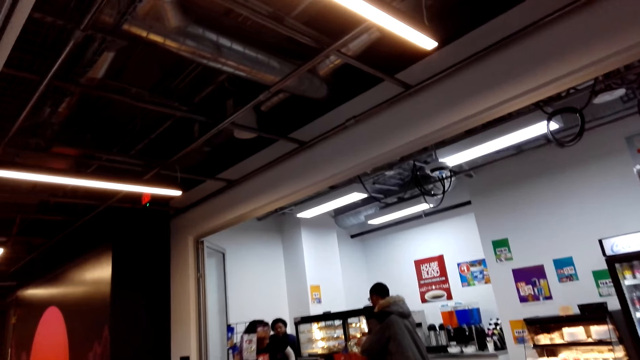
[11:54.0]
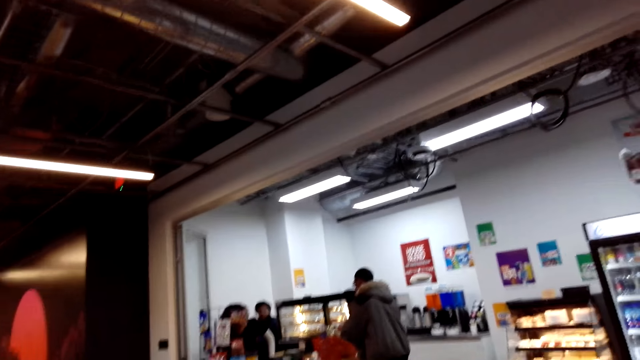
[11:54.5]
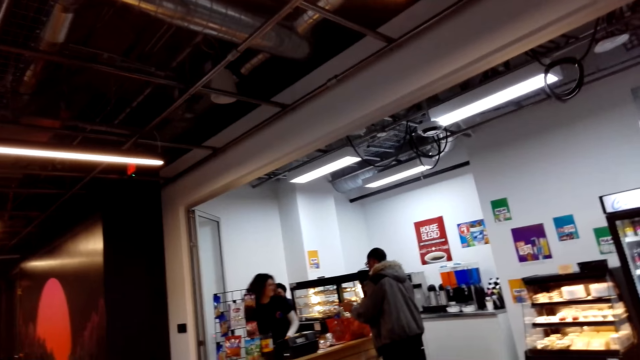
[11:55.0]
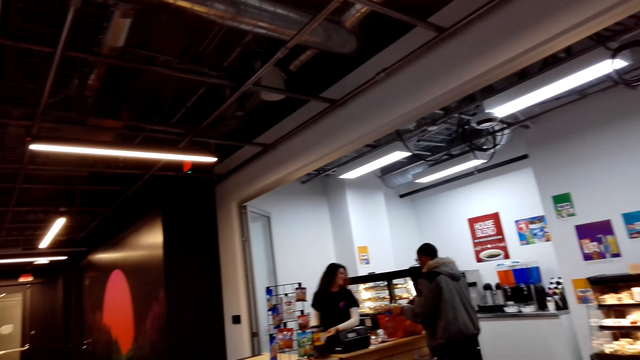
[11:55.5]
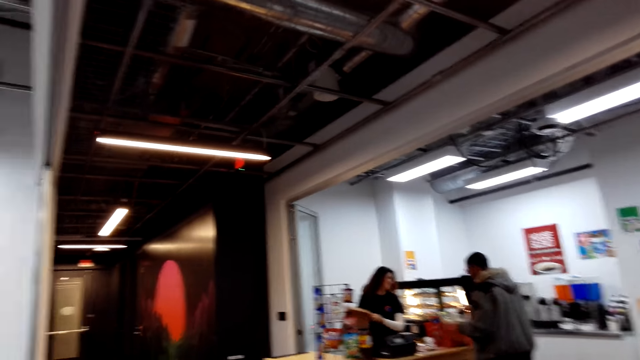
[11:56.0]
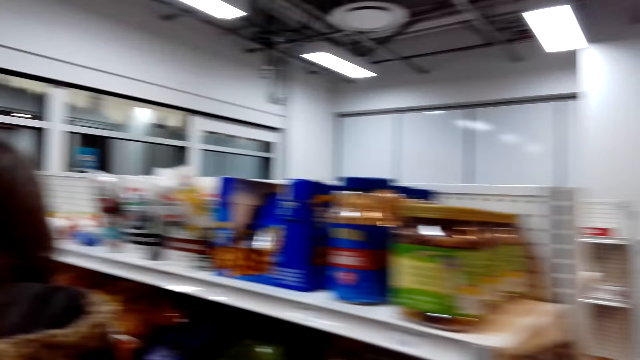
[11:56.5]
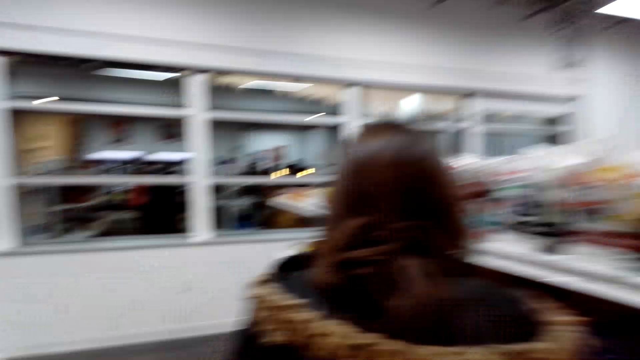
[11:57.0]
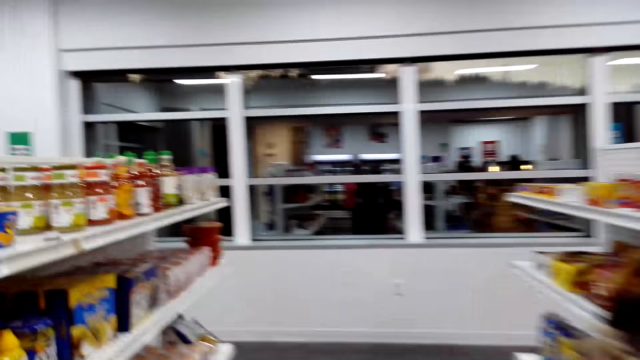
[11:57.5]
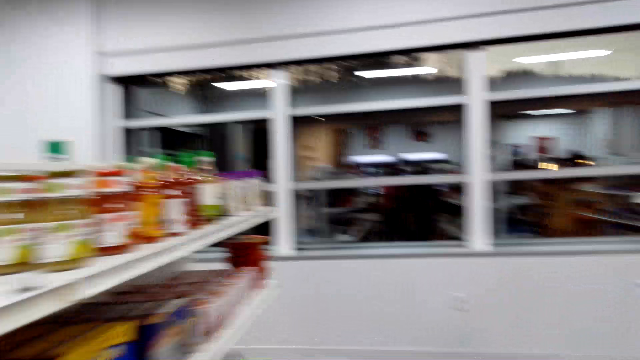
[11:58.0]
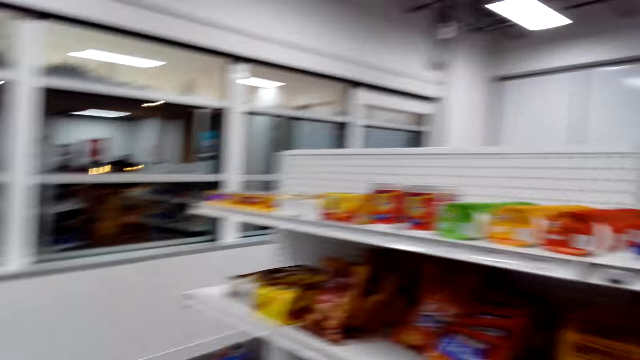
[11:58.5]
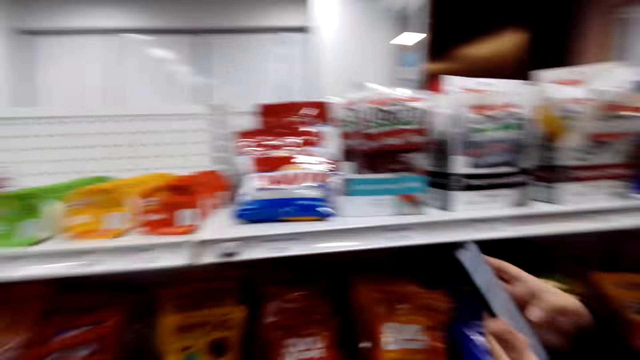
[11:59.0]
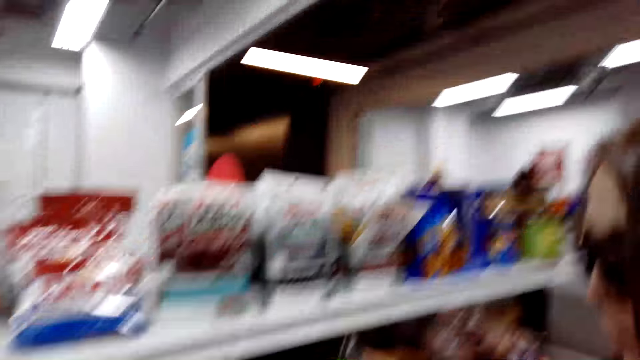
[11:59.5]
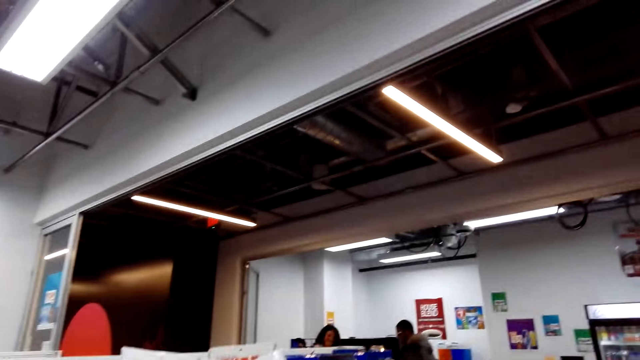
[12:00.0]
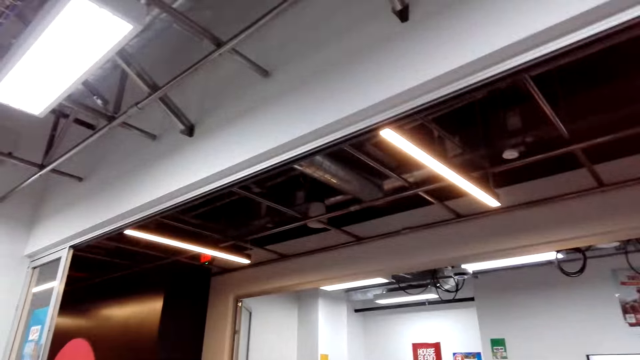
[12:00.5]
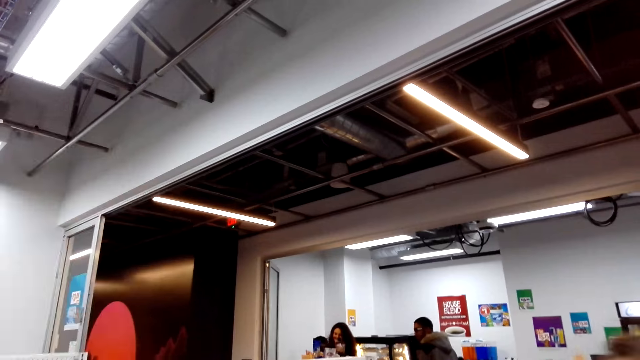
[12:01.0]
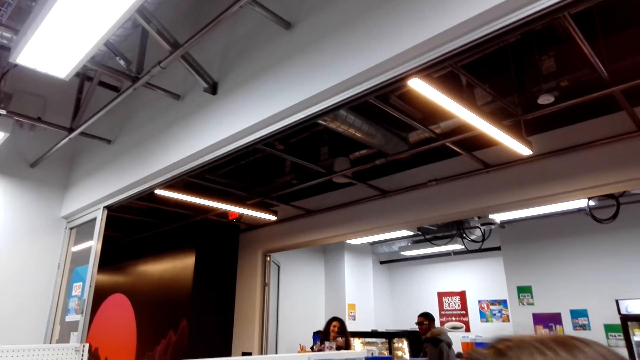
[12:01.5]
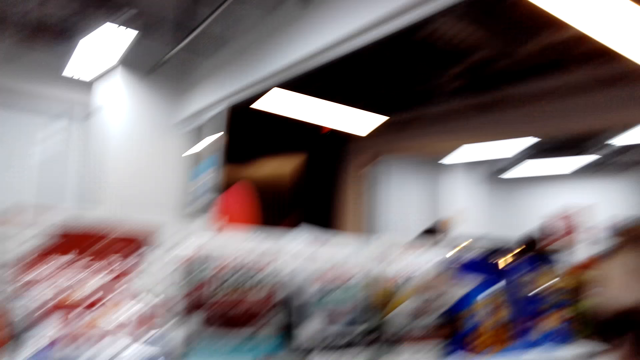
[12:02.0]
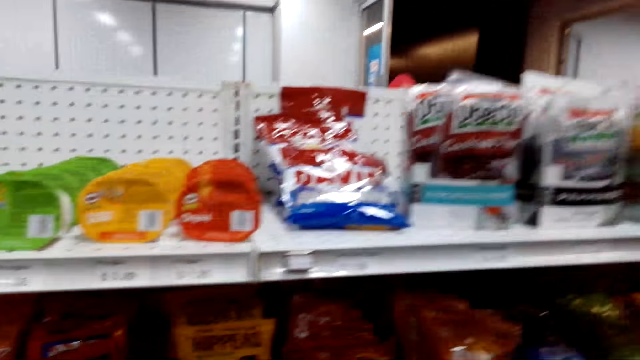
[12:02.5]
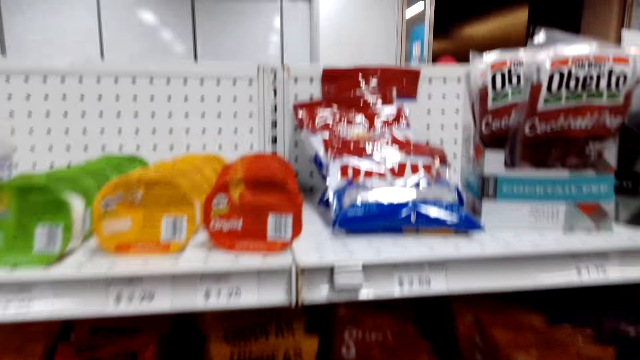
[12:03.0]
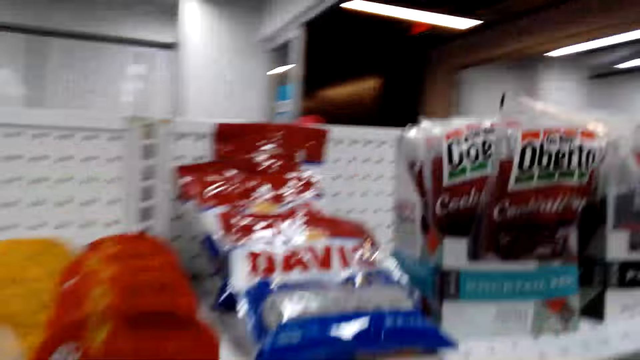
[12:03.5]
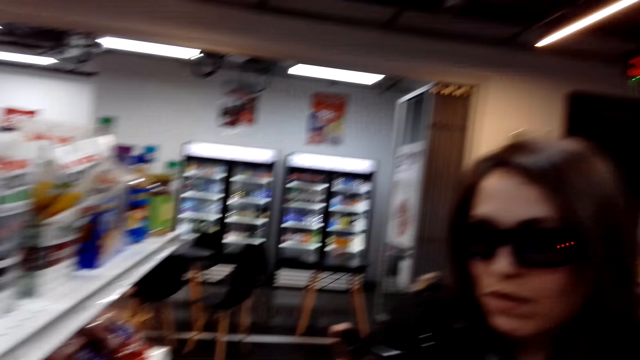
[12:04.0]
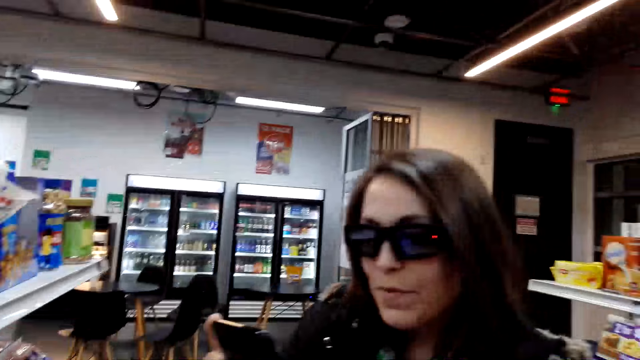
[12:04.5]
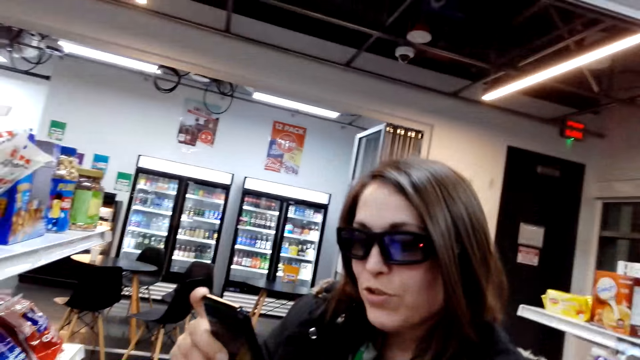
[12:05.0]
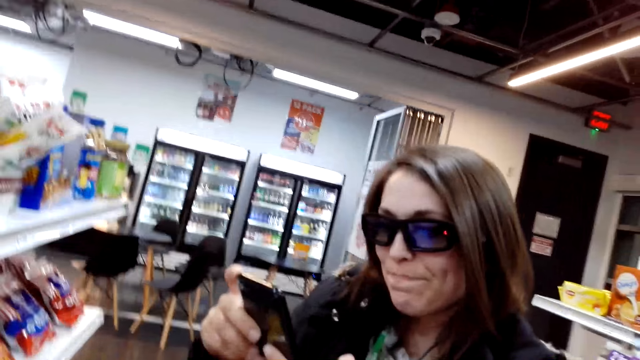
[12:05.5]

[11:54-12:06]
The camera wearer looks around the store.

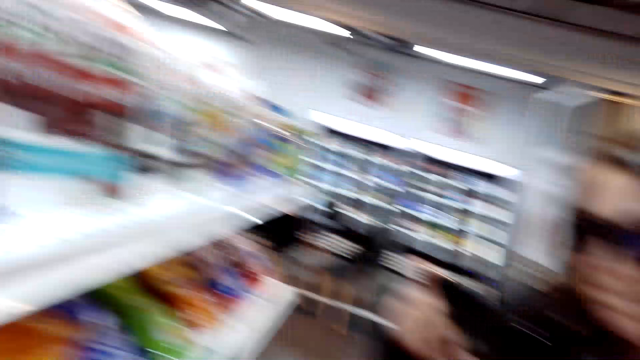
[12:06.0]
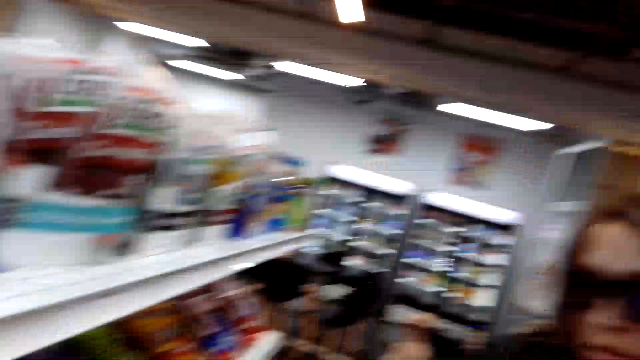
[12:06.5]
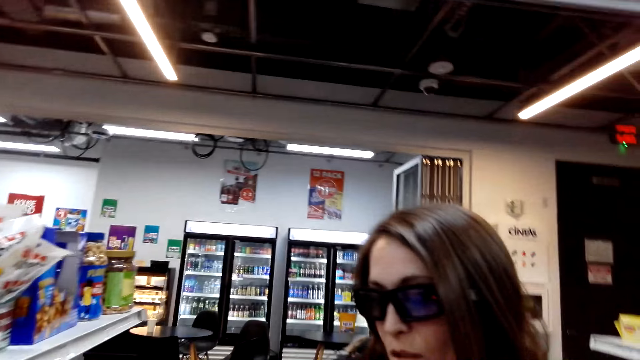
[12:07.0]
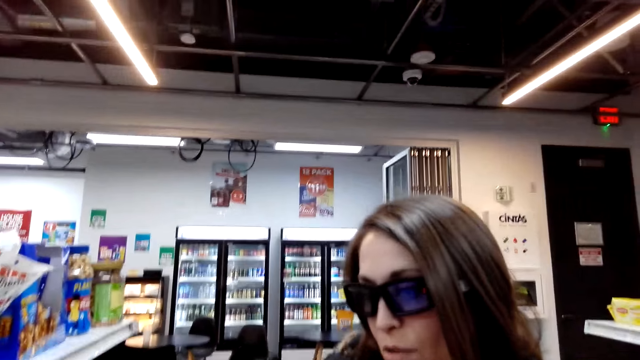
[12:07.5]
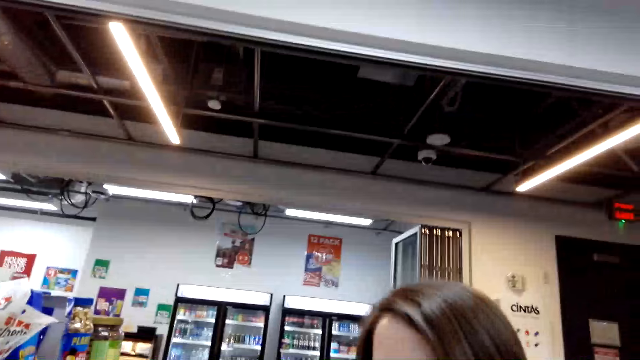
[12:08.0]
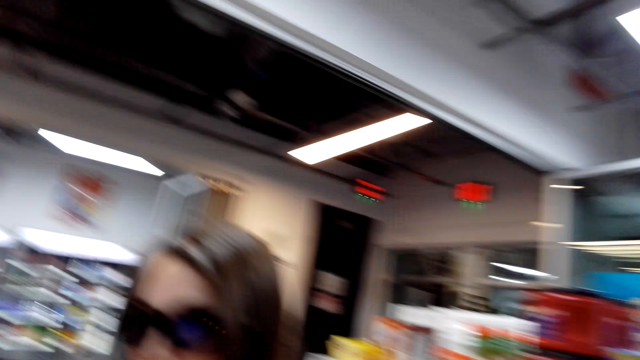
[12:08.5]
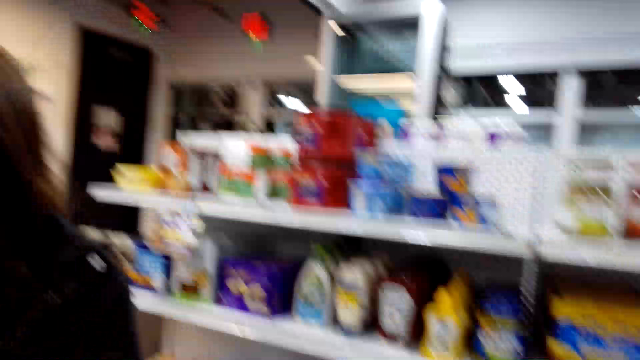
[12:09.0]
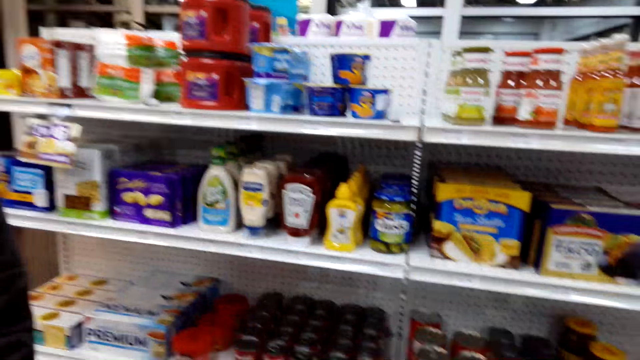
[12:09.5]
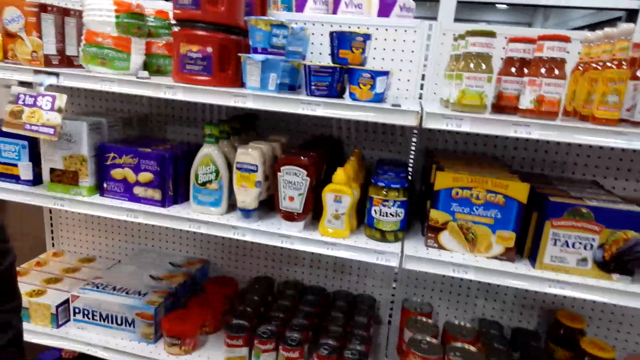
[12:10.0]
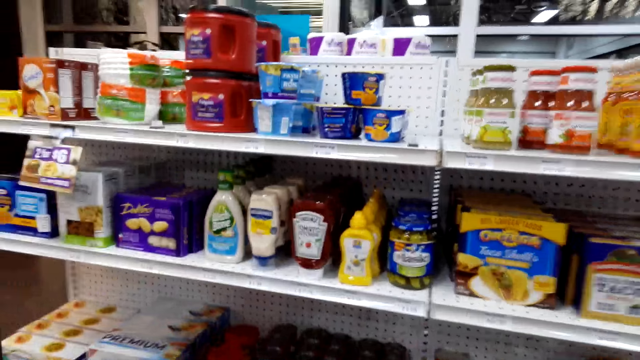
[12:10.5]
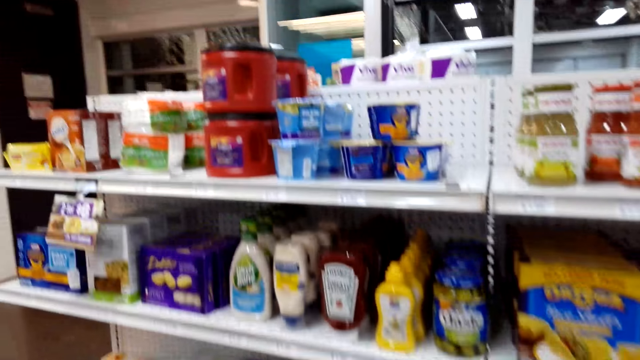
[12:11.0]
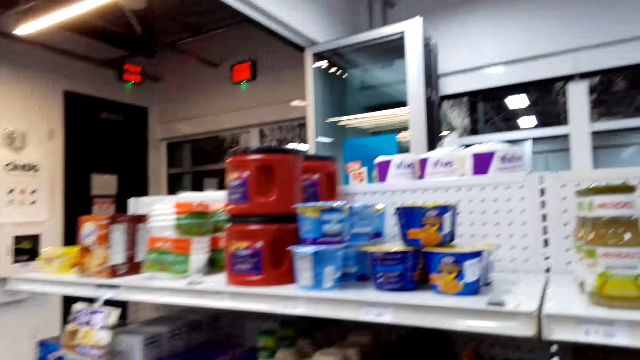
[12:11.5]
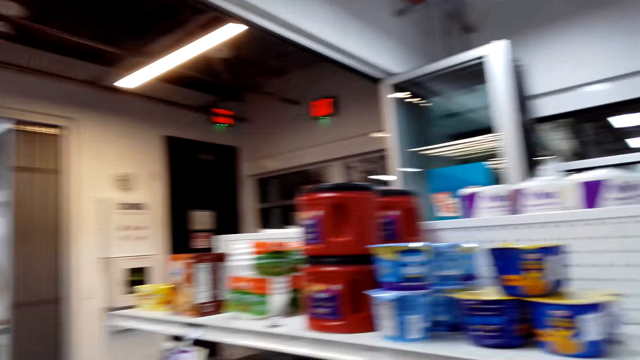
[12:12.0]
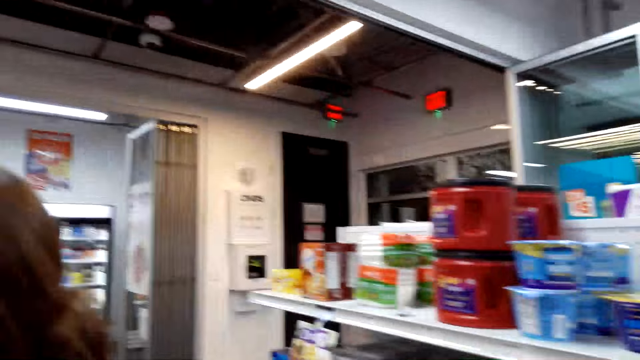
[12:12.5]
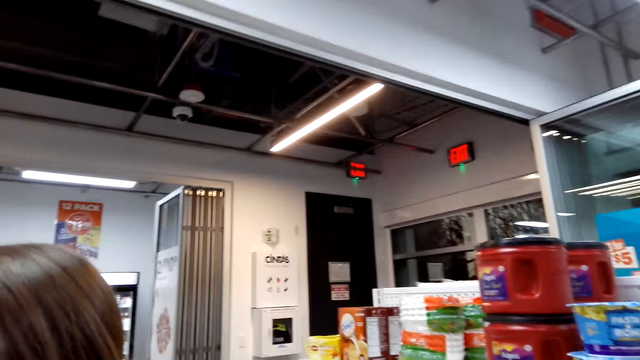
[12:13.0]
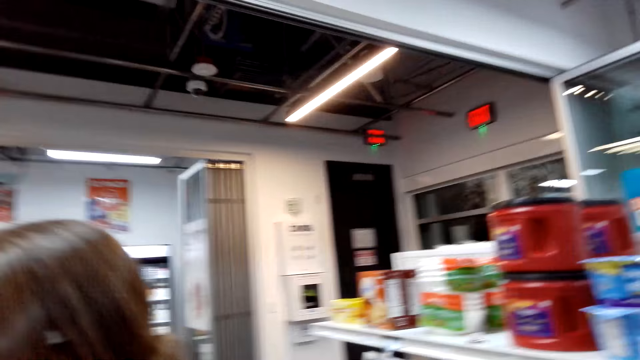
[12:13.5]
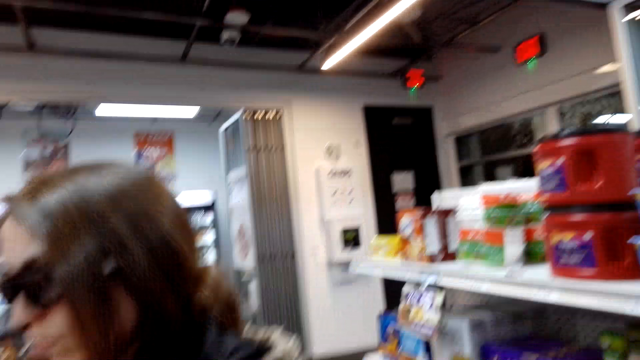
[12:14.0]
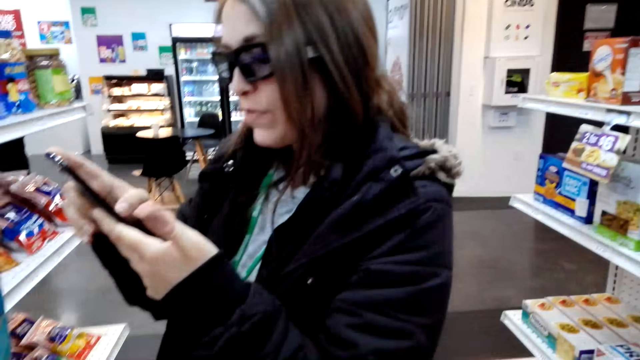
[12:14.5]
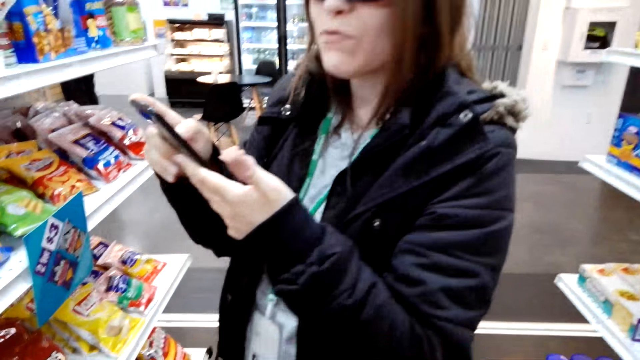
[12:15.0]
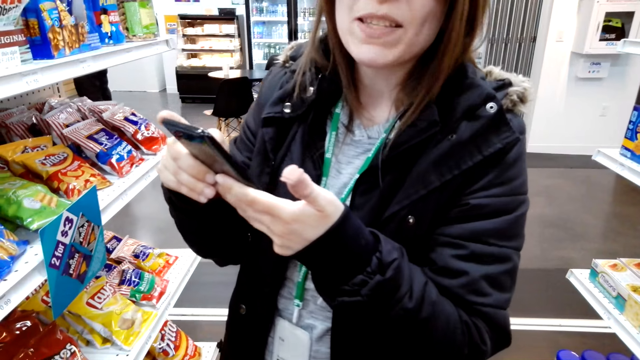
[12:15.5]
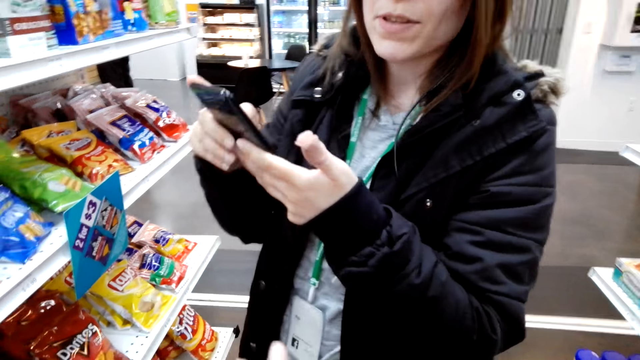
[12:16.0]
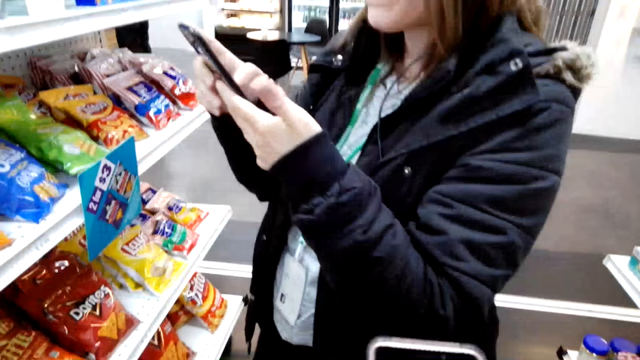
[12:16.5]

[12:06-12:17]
Someone talks in the store.
